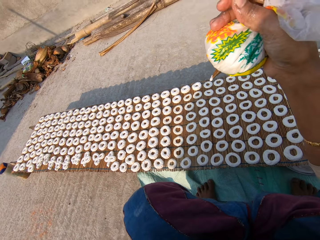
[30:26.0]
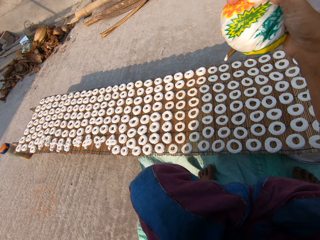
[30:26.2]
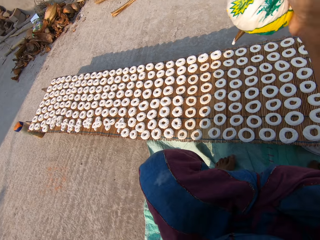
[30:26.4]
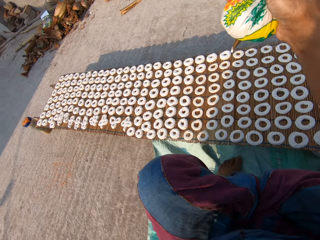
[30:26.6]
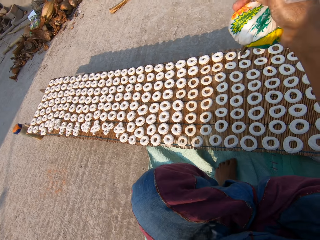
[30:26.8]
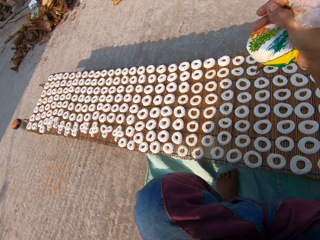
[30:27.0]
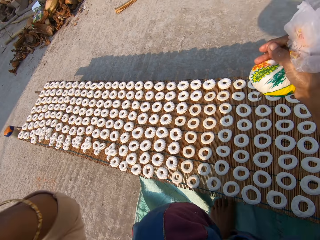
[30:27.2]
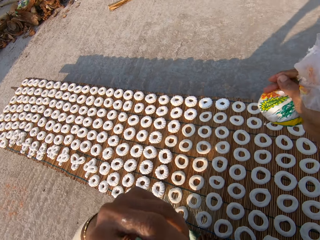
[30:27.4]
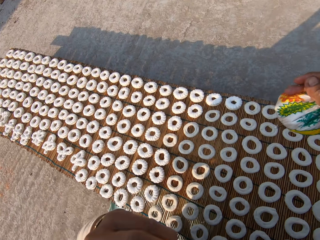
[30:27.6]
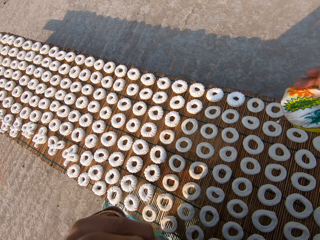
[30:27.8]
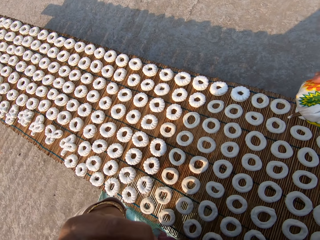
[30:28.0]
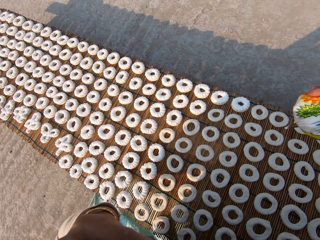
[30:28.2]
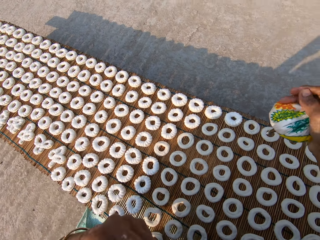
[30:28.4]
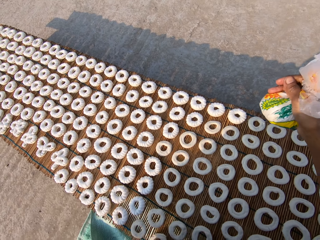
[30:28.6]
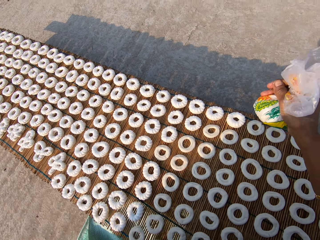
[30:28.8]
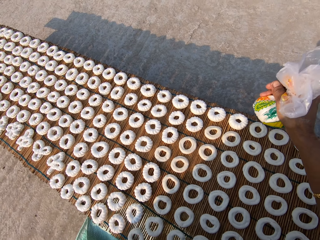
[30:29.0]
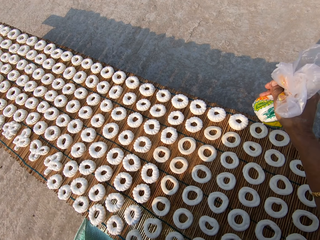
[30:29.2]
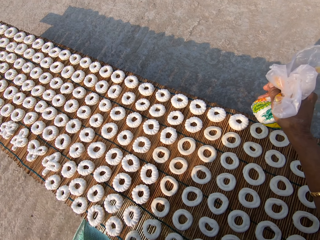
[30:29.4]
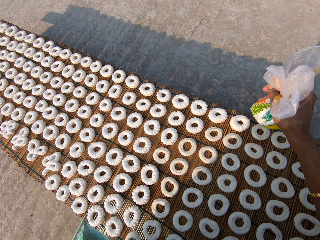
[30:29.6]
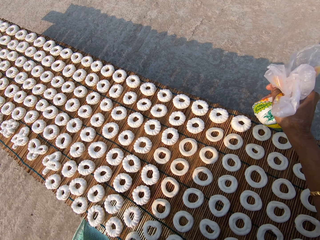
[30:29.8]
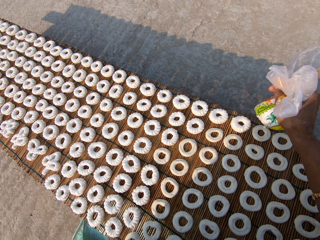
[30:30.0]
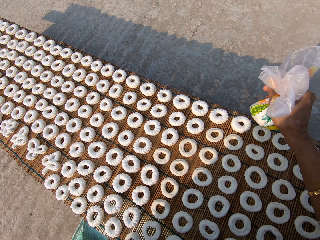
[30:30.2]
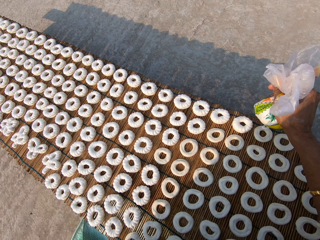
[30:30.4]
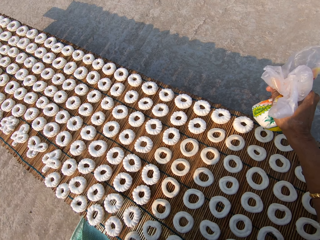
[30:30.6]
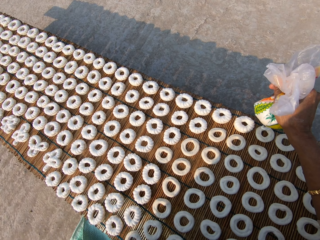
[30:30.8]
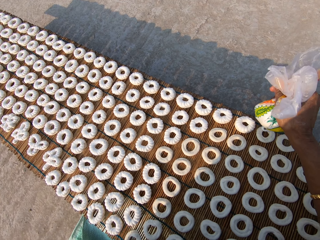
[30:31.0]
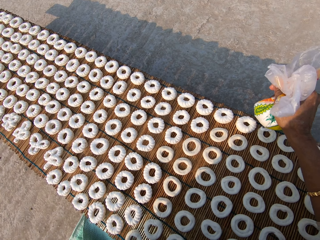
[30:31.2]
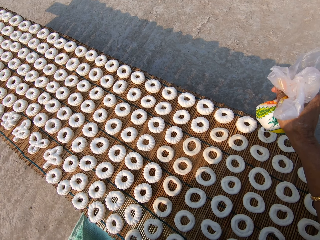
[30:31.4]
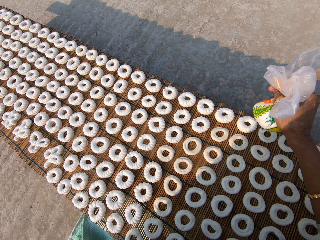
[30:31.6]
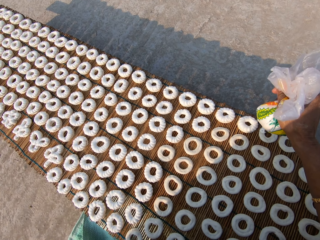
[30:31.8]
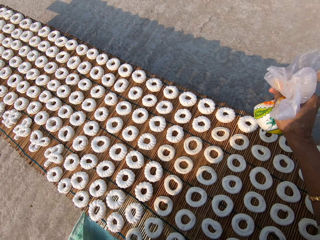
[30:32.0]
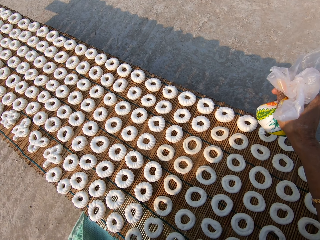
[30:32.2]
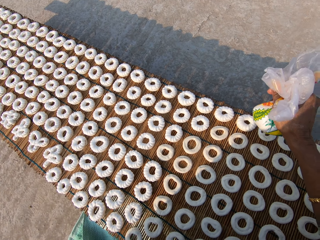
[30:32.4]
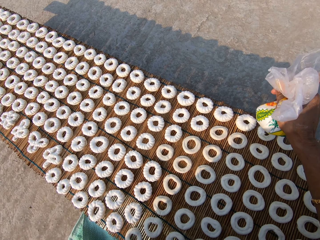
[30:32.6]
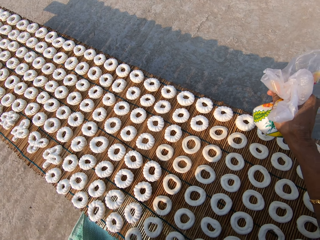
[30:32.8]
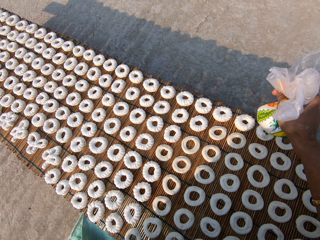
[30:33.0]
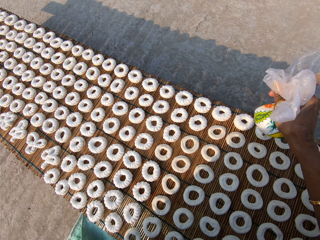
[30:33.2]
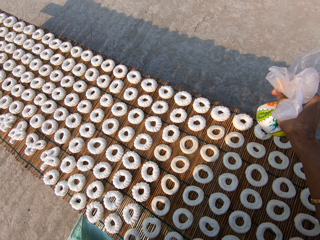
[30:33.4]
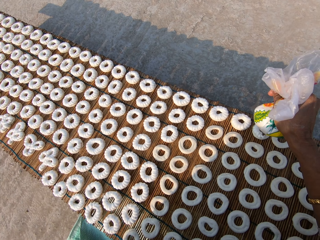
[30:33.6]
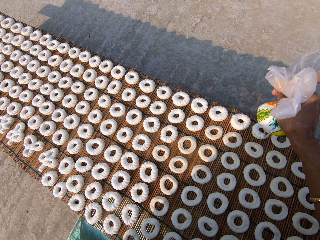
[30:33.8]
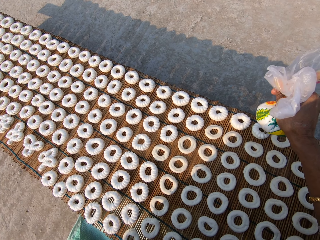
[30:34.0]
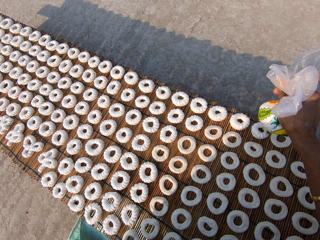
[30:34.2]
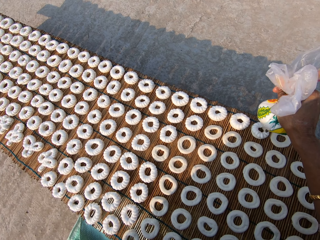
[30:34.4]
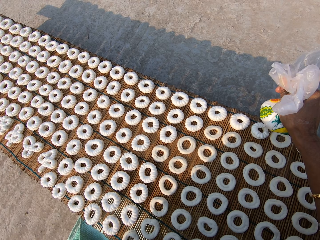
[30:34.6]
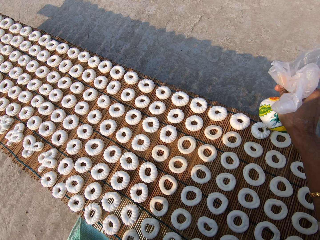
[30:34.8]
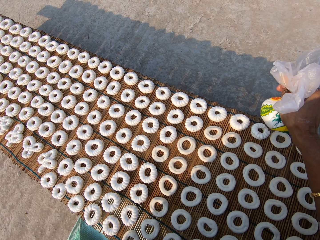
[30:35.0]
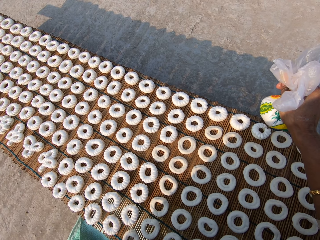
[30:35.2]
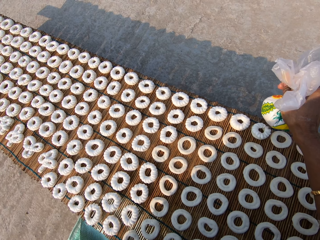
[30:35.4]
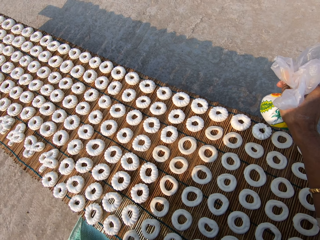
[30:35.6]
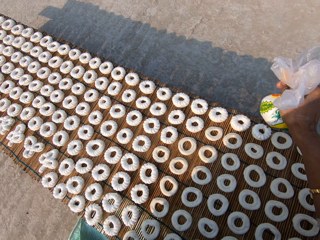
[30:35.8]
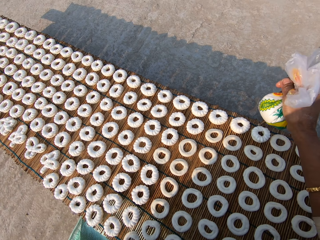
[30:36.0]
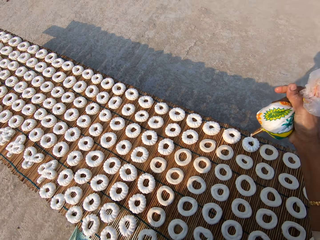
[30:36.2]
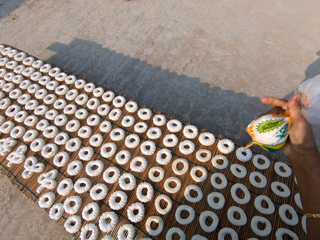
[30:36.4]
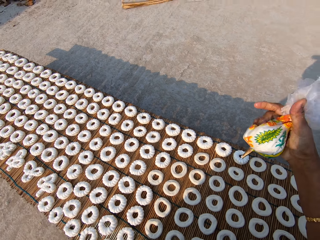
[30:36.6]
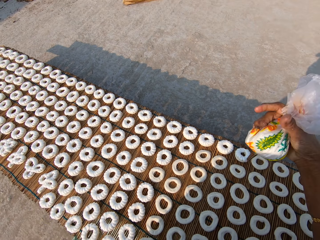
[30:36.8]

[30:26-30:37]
The camera wearer applies flour paste from the plastic bag on another dough on the mat.

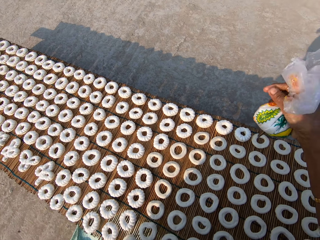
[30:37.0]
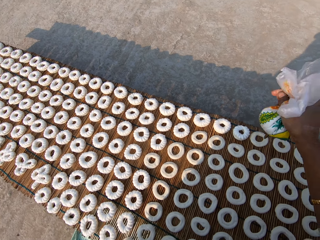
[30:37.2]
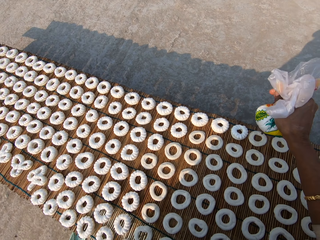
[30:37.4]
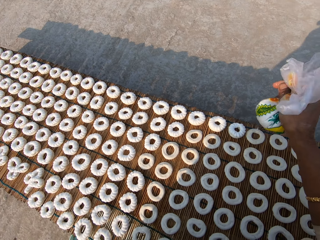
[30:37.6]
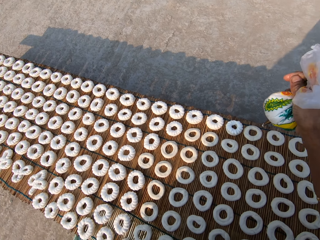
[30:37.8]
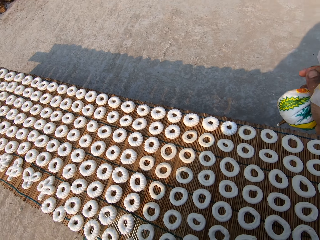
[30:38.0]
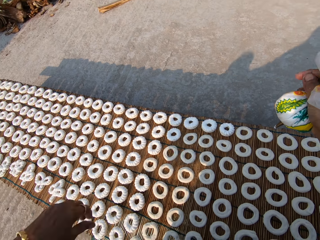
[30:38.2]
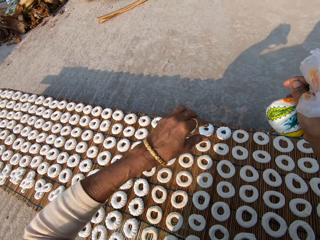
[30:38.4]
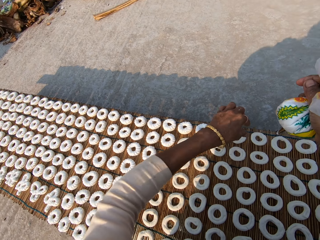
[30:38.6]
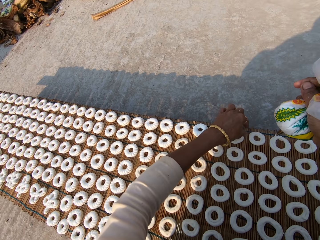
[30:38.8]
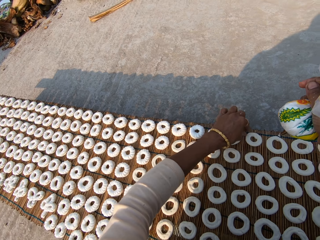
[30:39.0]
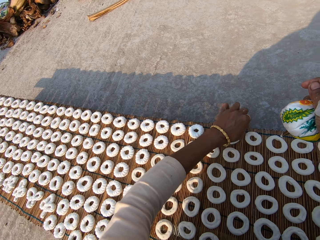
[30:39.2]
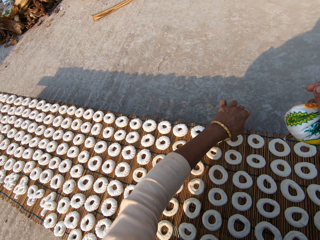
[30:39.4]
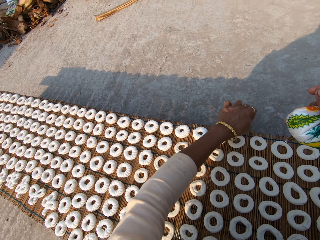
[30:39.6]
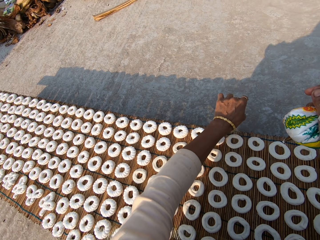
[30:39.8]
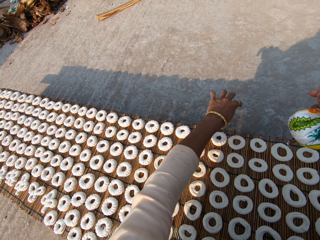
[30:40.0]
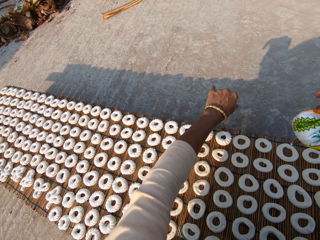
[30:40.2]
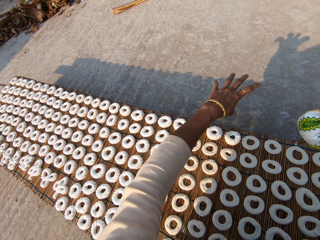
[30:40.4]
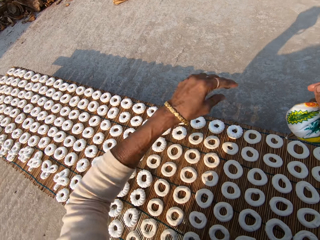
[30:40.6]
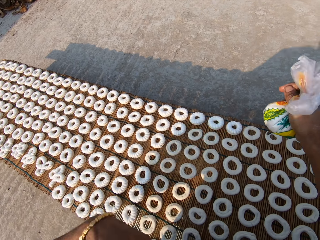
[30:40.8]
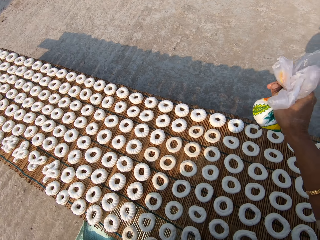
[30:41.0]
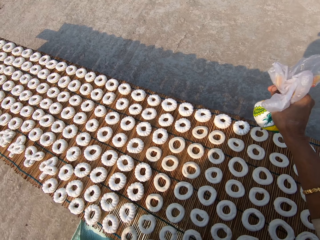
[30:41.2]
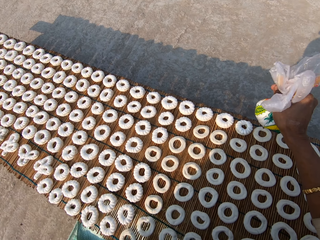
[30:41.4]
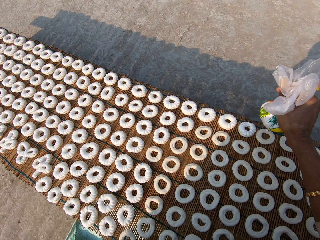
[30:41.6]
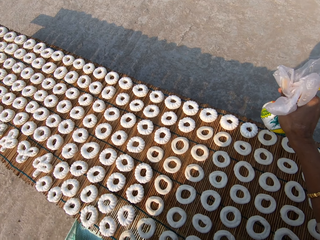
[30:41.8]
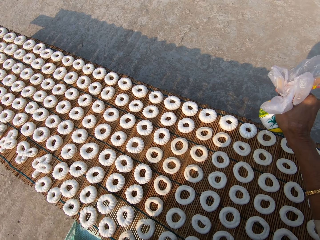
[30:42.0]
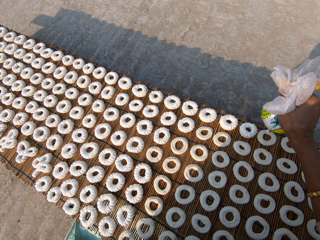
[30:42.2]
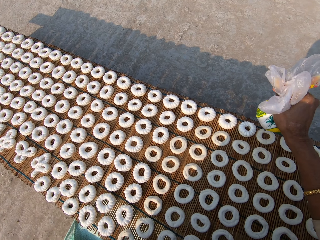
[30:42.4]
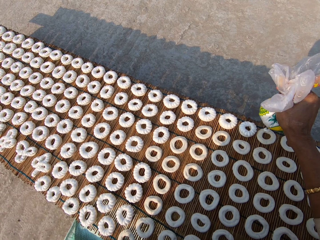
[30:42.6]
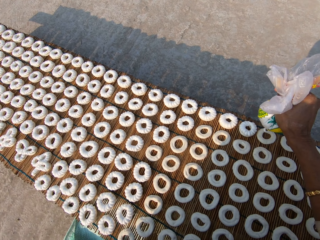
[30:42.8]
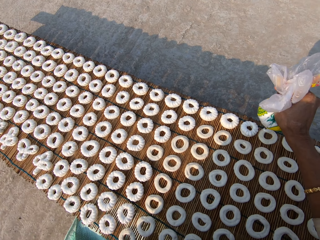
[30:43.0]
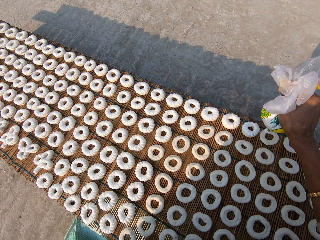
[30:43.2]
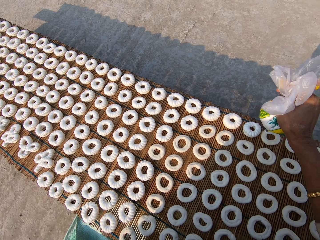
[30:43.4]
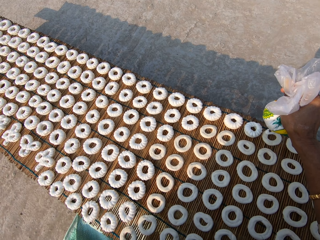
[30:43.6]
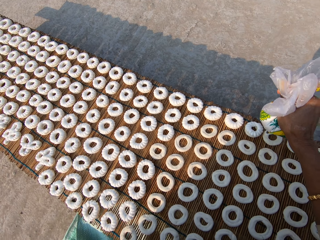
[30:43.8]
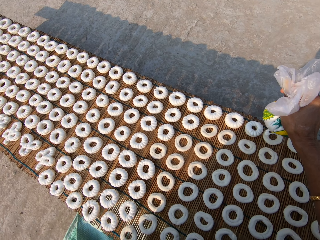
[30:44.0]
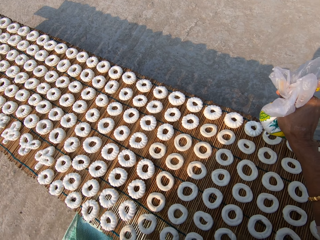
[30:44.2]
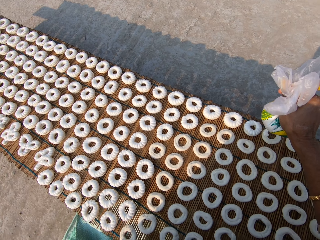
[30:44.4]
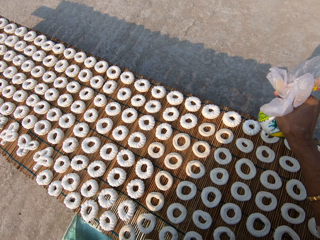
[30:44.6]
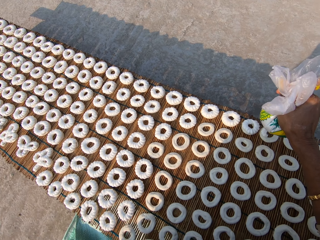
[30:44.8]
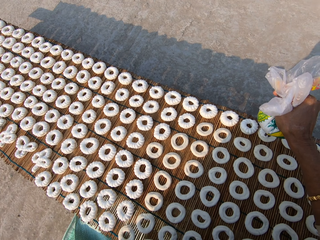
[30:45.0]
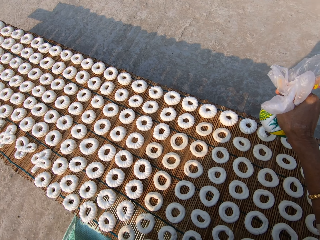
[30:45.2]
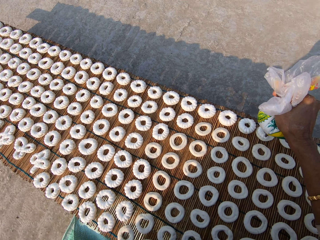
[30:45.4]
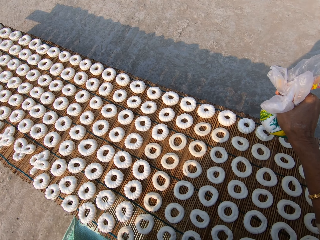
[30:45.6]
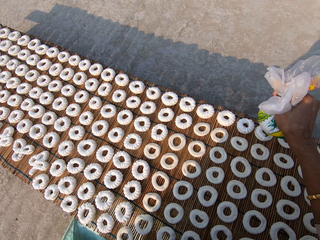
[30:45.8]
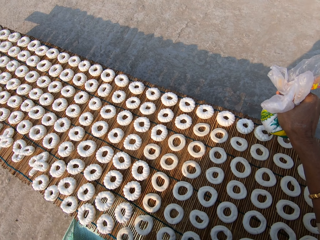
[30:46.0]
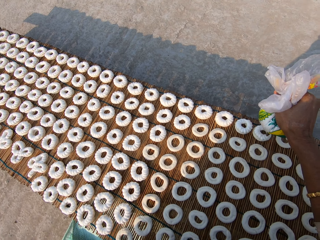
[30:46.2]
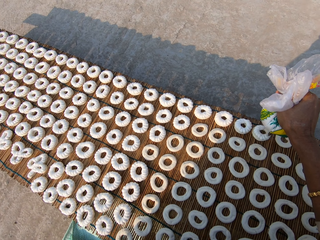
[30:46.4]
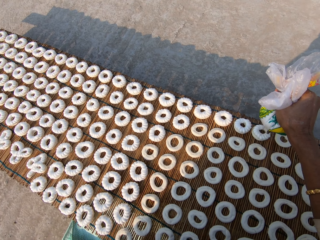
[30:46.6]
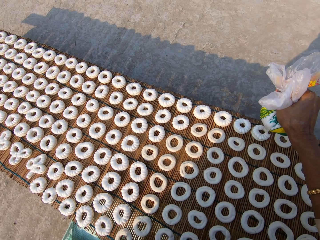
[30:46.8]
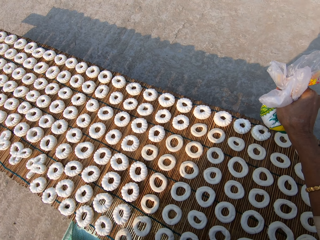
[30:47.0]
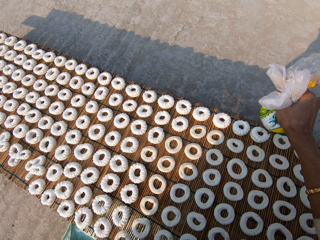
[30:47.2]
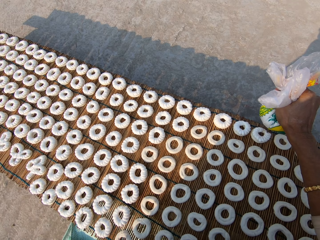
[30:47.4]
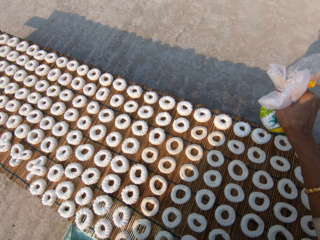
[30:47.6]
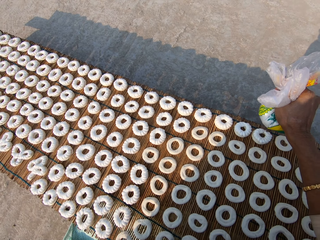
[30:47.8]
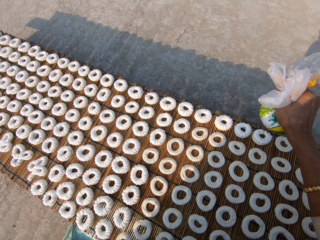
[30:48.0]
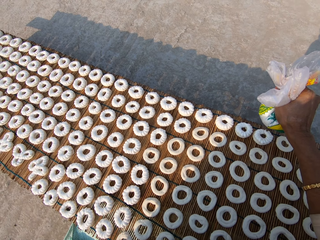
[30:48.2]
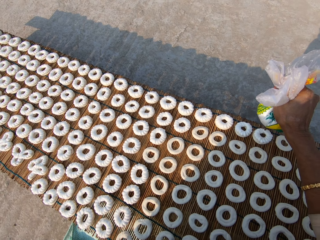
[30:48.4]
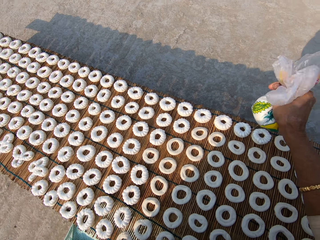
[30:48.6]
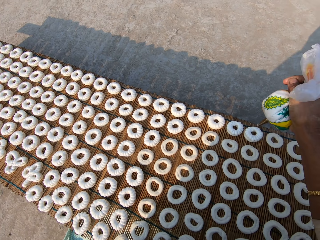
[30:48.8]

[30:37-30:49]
The camera wearer removes dirt from the dough. They apply flour paste from the plastic bag on another dough on the mat.
